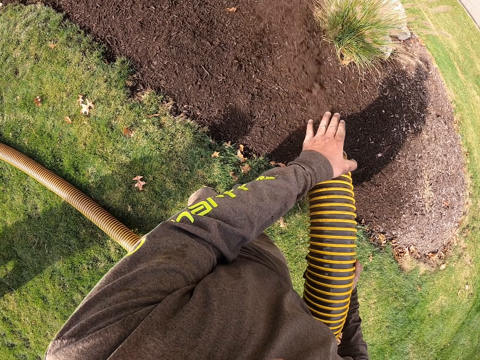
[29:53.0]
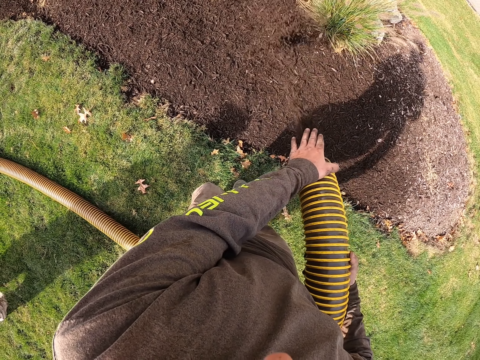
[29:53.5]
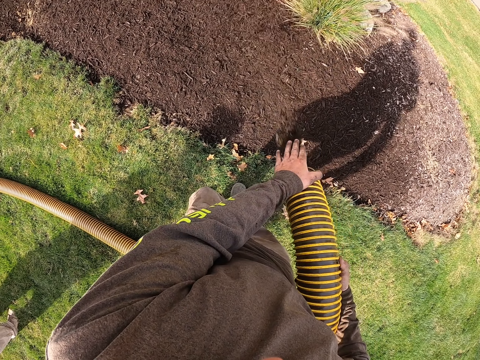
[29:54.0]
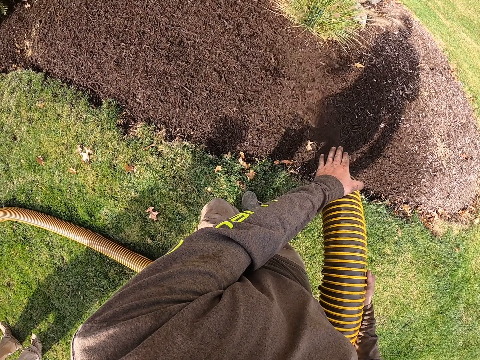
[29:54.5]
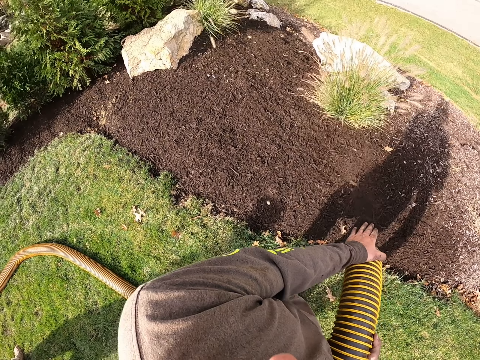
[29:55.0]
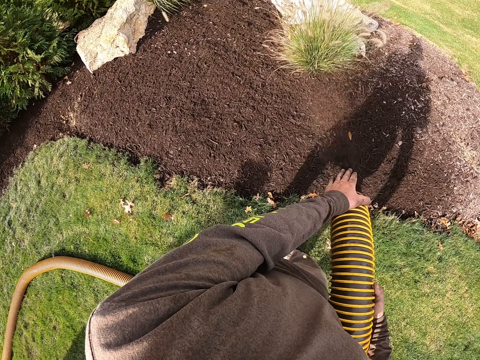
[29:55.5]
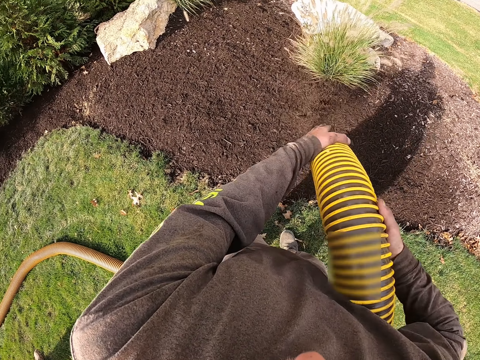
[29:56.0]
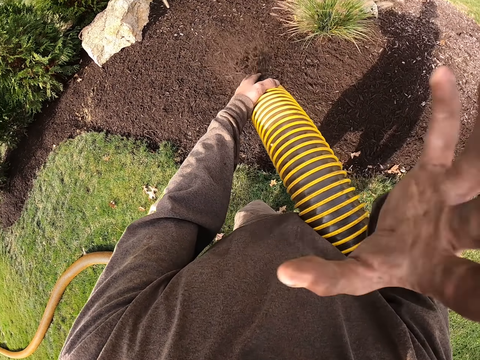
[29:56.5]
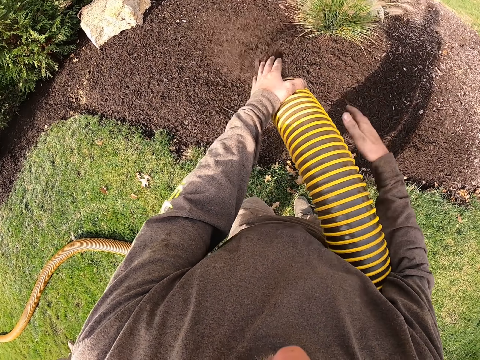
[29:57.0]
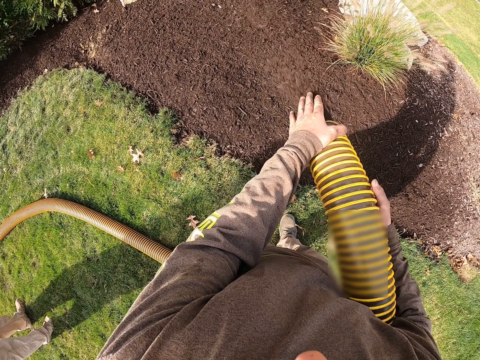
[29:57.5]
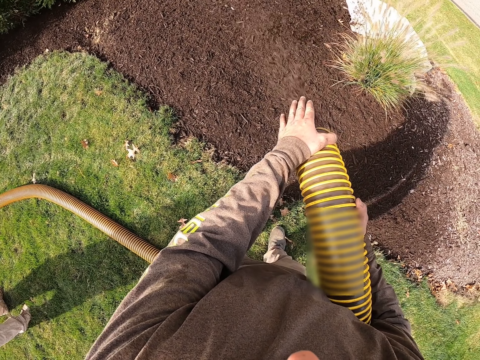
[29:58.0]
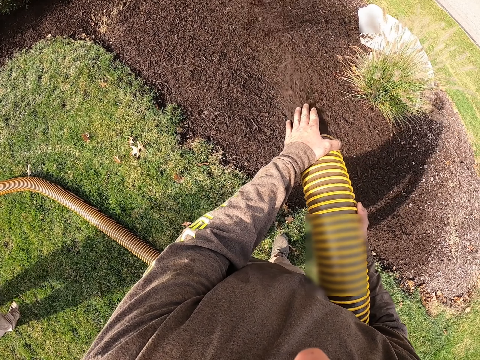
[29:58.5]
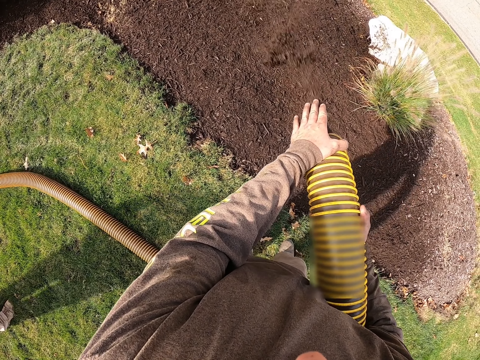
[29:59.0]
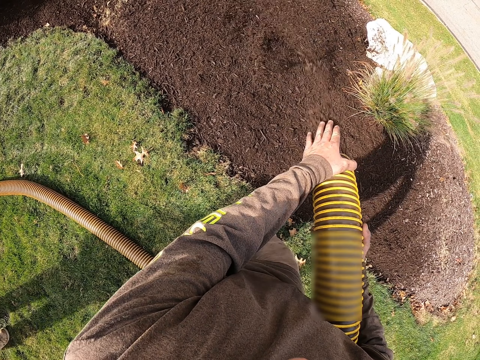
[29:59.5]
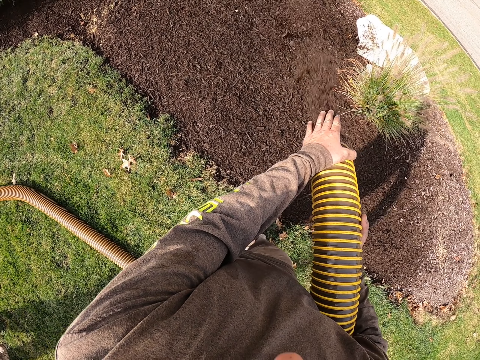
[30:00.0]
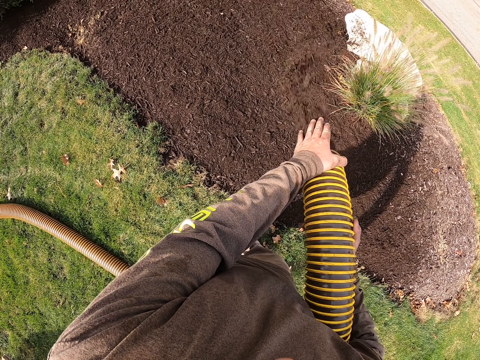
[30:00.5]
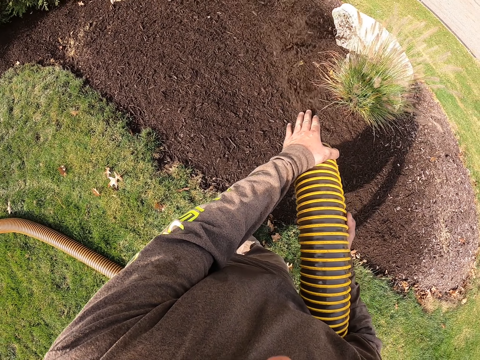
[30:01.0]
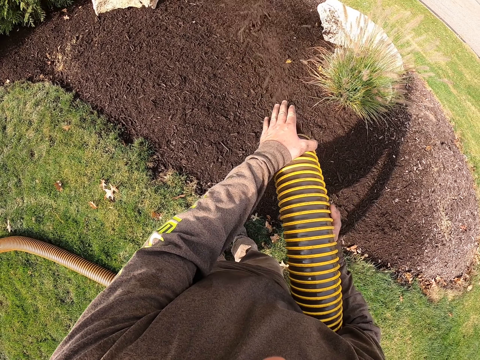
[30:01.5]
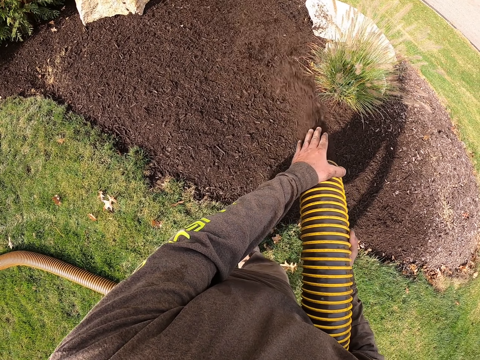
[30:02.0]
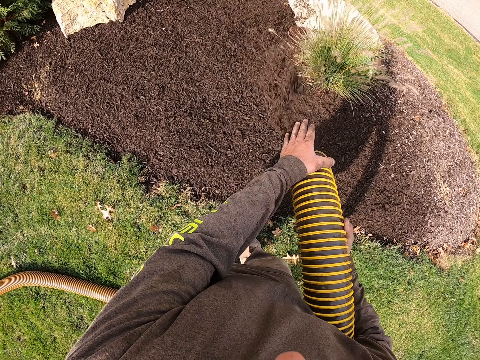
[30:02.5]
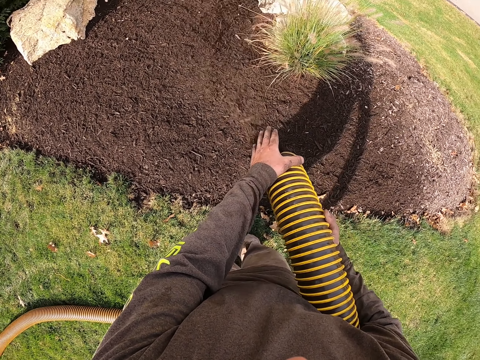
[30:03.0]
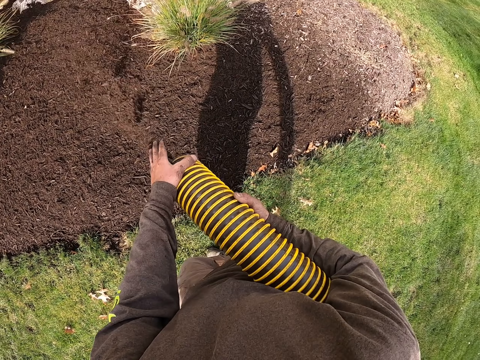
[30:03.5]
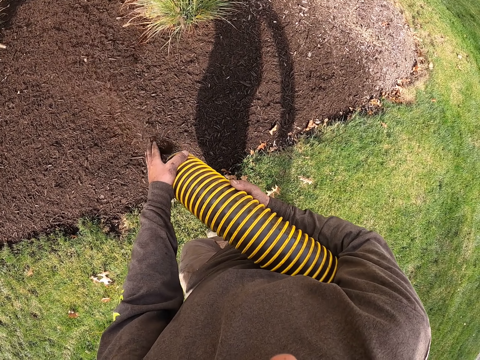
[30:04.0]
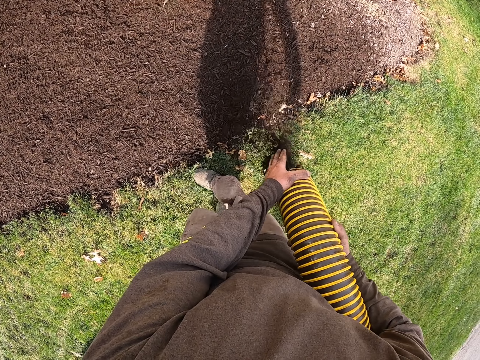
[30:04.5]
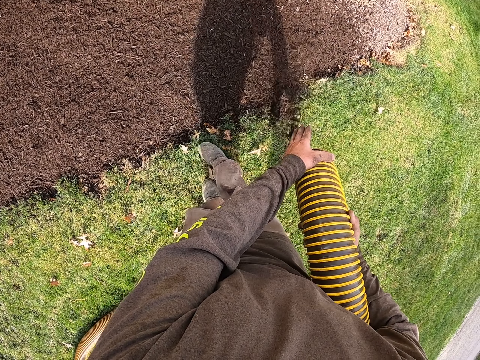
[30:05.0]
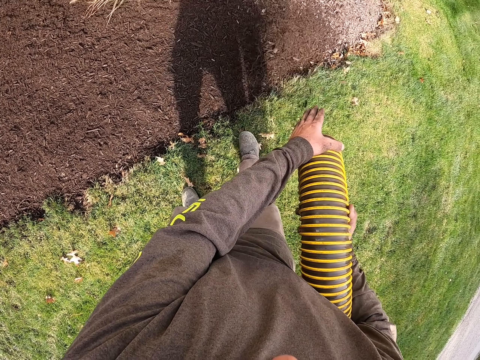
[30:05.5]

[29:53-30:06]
The camera wearer waves his hands. He pours soil out of a pipe to the garden.

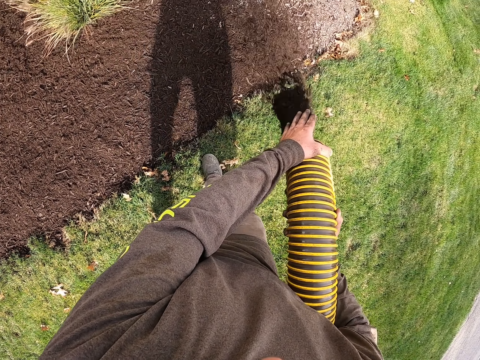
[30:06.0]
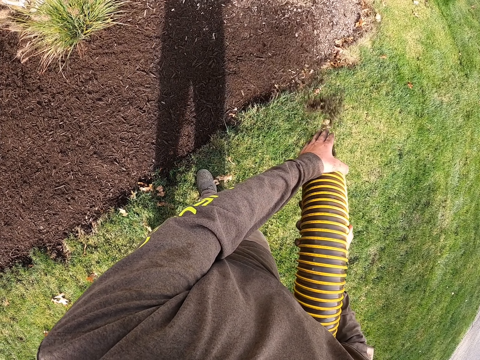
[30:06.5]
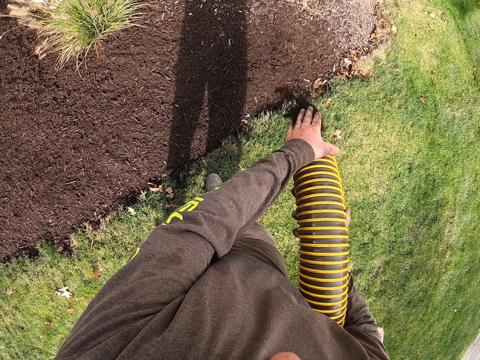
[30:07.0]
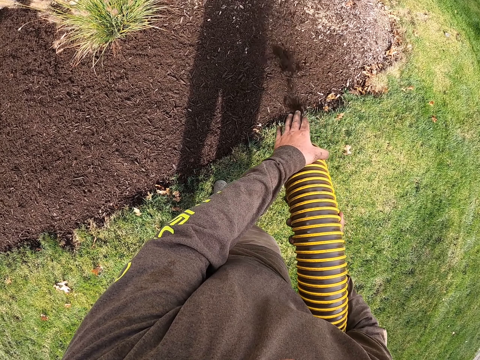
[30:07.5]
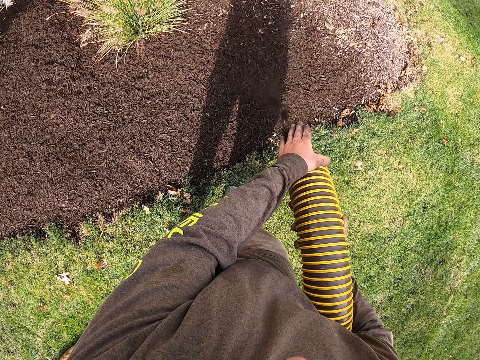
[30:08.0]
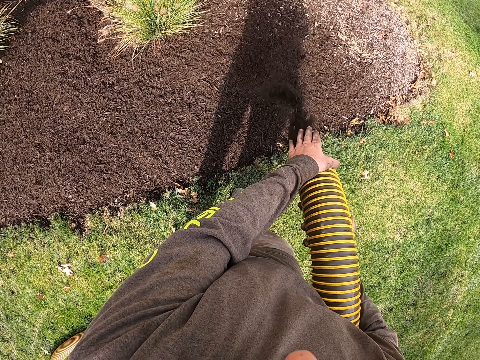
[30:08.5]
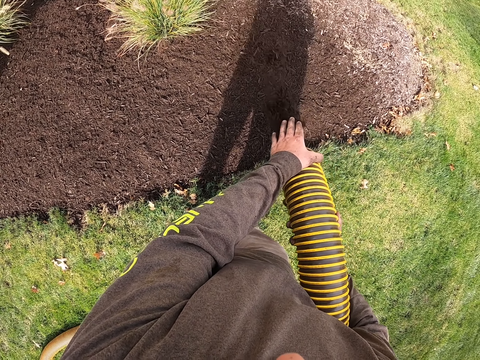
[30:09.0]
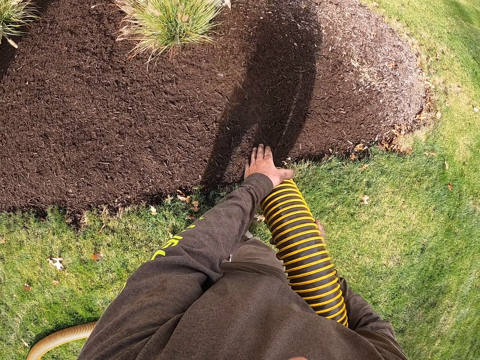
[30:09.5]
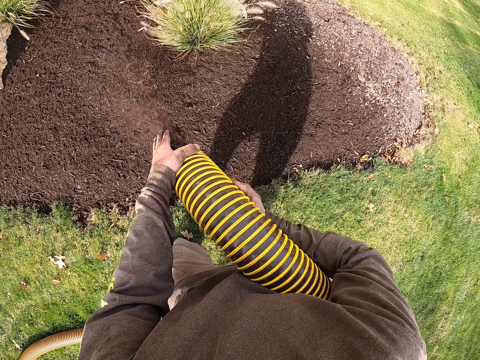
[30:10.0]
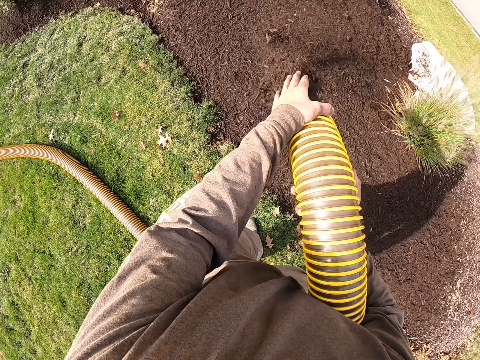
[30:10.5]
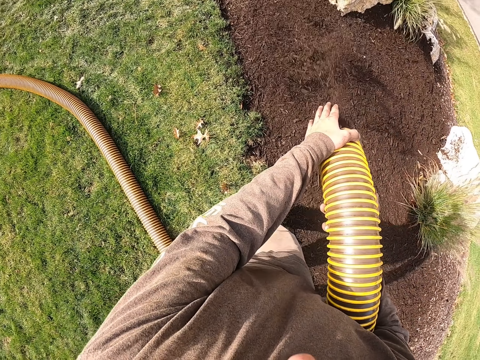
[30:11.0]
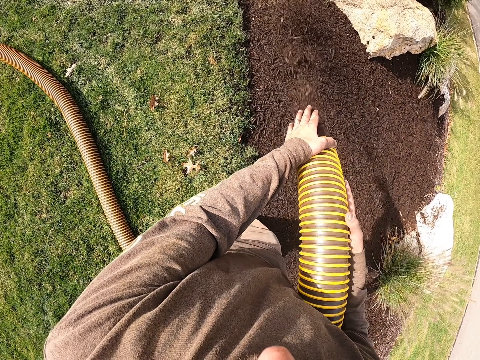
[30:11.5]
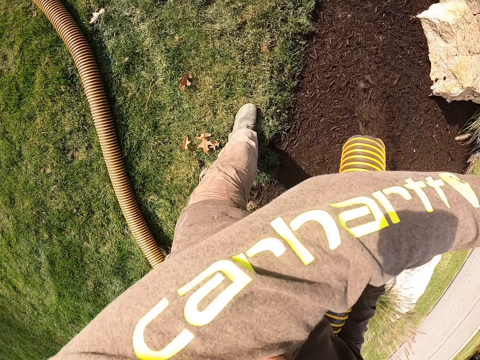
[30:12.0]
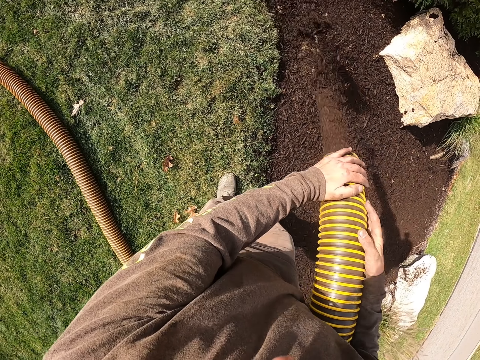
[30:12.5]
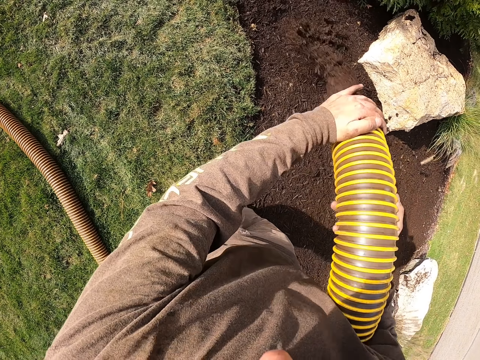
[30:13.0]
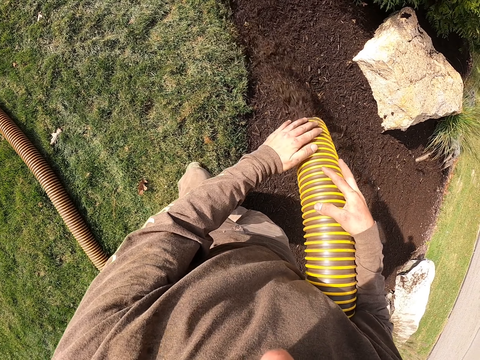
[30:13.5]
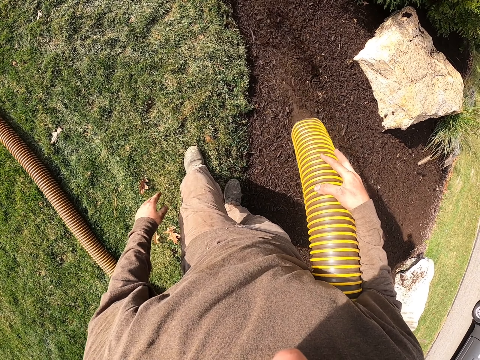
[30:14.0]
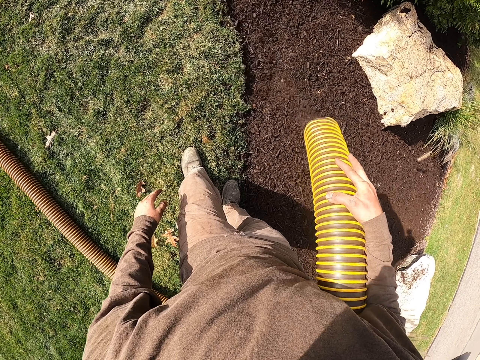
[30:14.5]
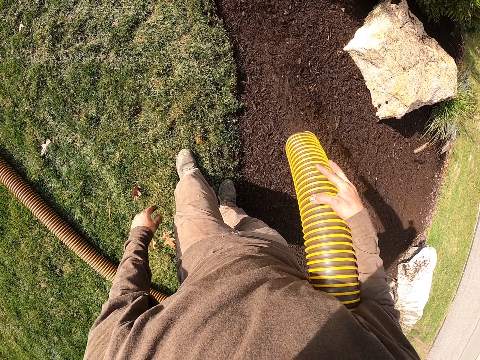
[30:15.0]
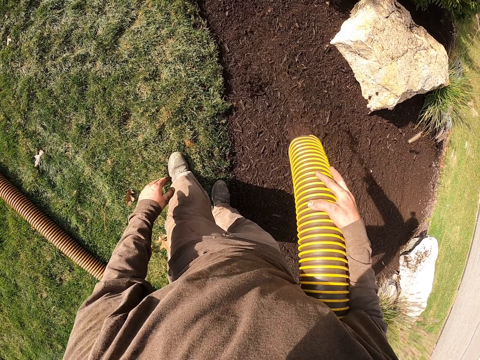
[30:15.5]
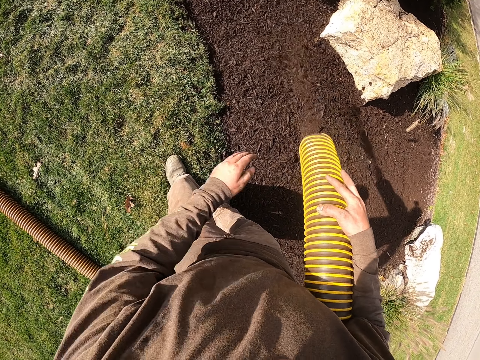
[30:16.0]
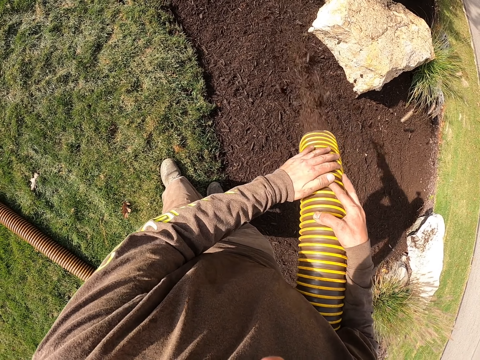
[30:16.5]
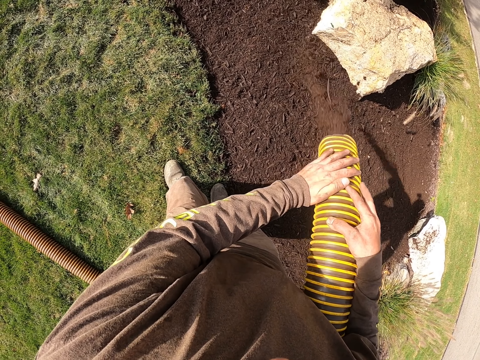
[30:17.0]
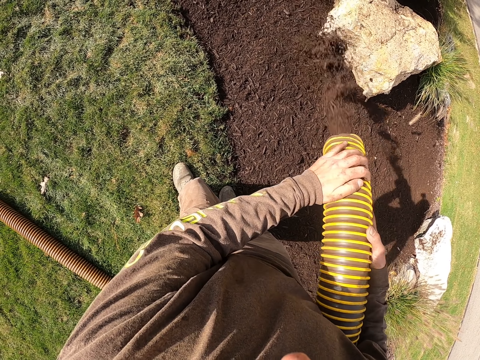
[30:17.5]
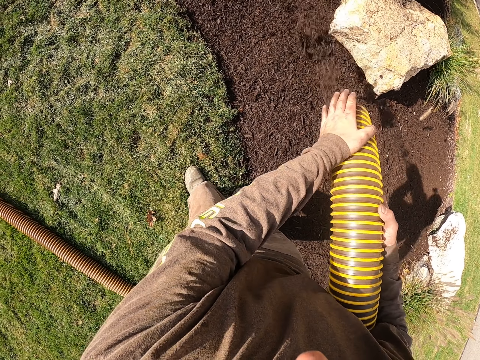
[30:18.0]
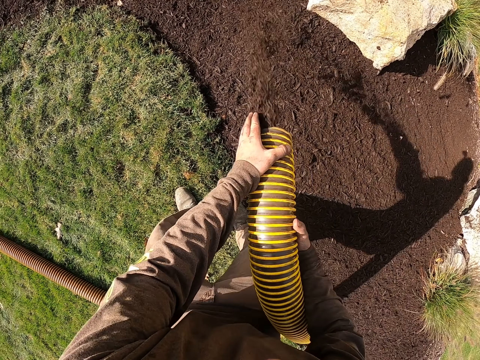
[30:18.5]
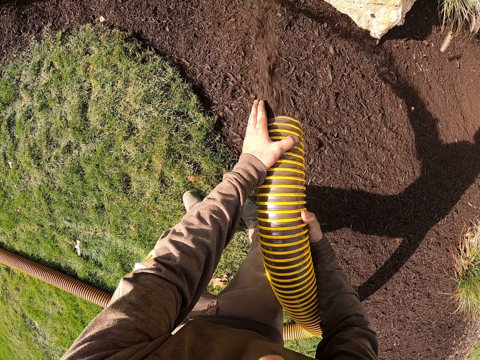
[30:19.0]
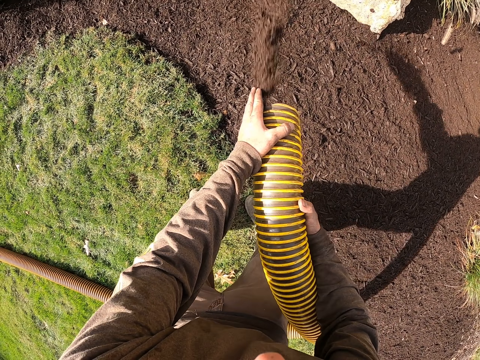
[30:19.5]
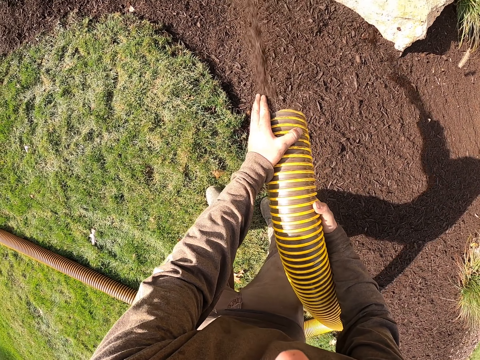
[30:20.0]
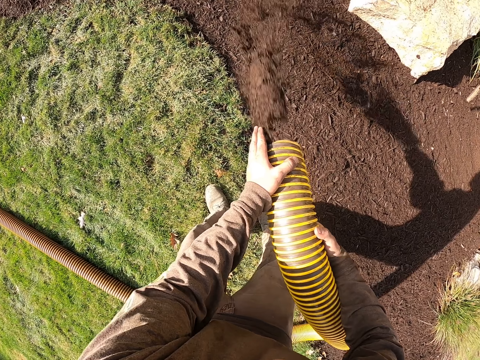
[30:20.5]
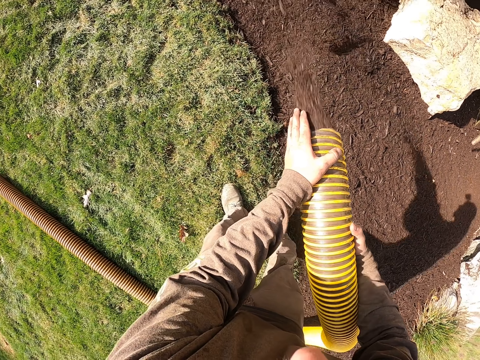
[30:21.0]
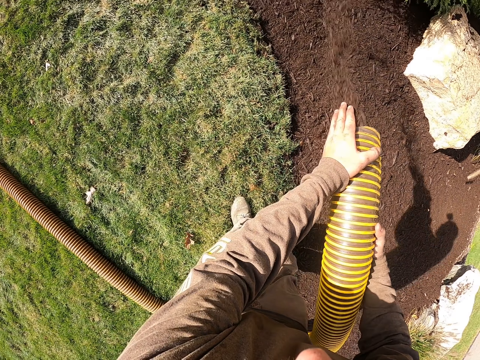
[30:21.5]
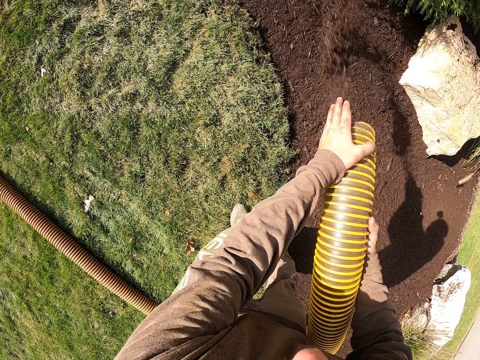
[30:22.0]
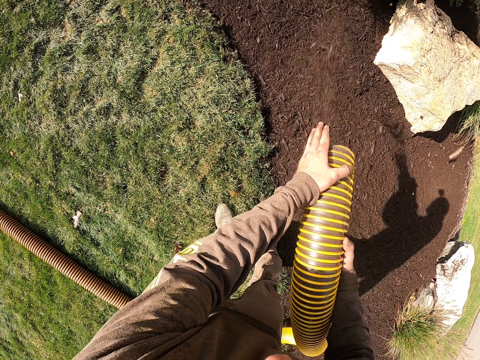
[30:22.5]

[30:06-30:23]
The camera wearer shakes the pipes while pouring soil on the garden. He wipes his face with his left shoulder. He shakes the pipes while pouring soil on the garden. He pours soil out of a pipe round the garden trees.
